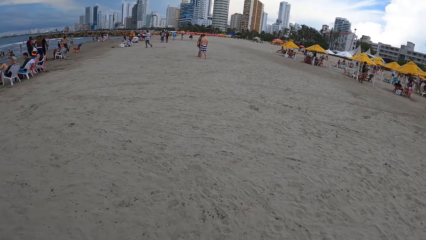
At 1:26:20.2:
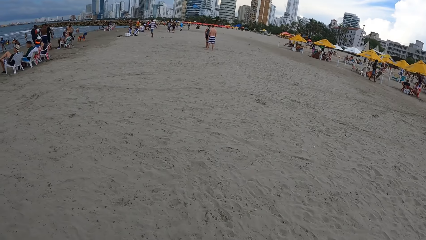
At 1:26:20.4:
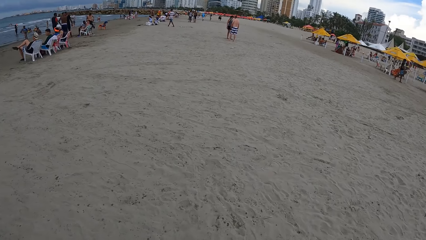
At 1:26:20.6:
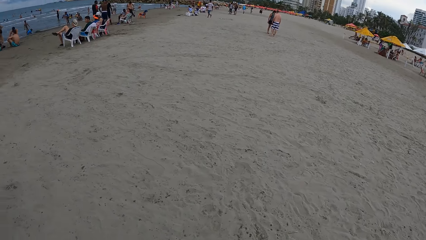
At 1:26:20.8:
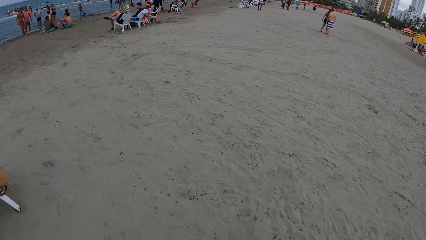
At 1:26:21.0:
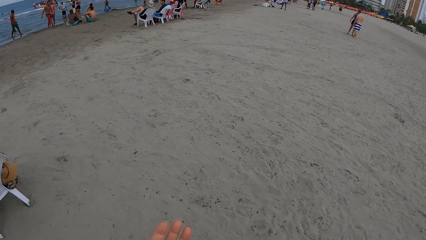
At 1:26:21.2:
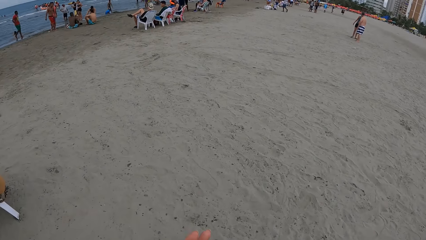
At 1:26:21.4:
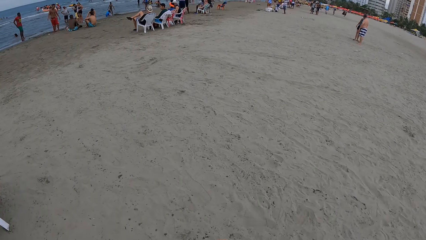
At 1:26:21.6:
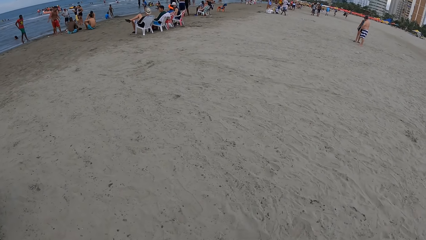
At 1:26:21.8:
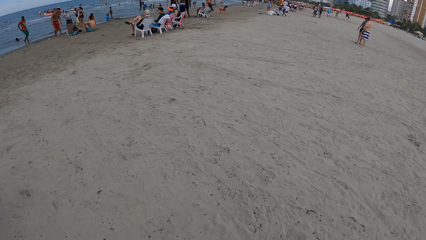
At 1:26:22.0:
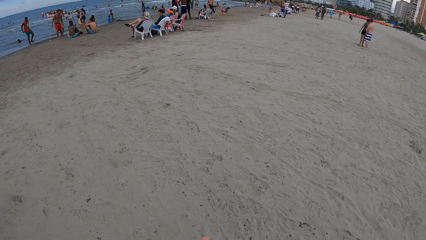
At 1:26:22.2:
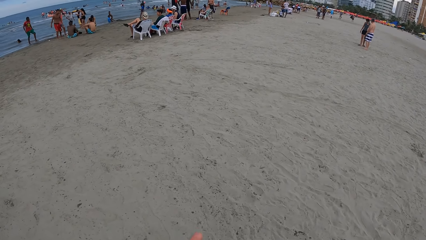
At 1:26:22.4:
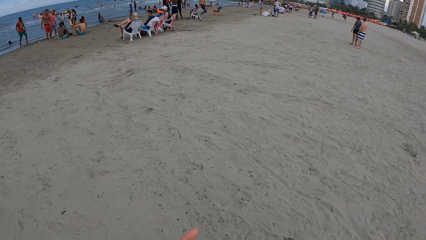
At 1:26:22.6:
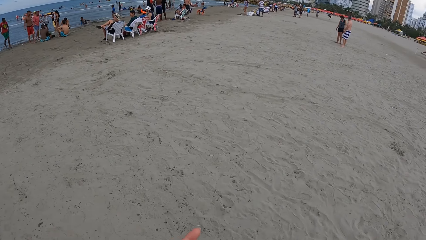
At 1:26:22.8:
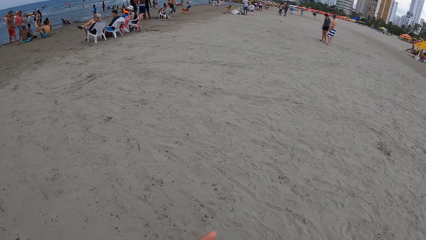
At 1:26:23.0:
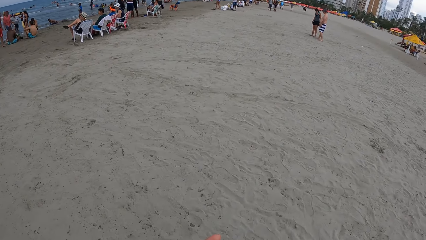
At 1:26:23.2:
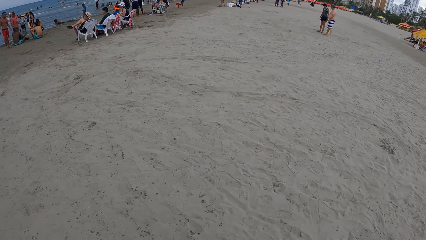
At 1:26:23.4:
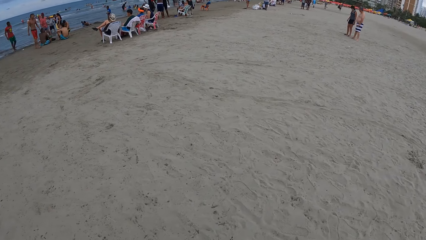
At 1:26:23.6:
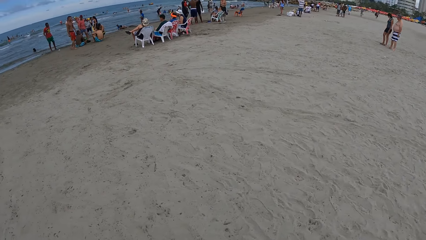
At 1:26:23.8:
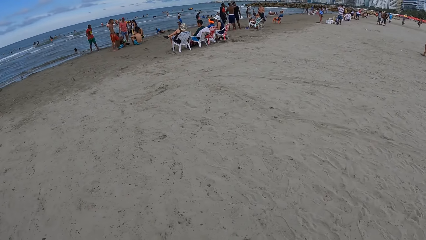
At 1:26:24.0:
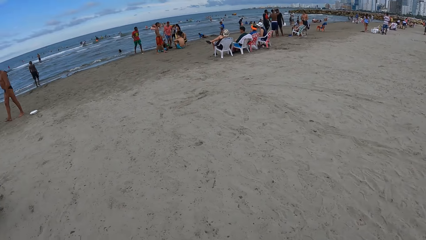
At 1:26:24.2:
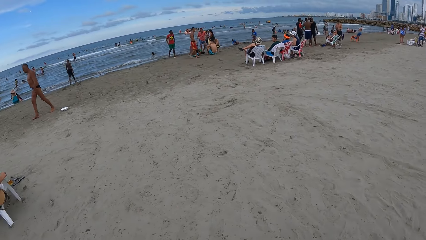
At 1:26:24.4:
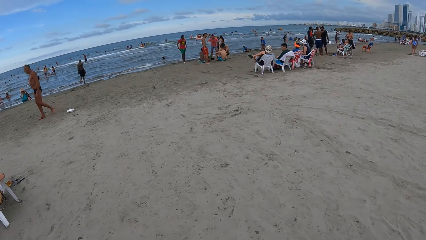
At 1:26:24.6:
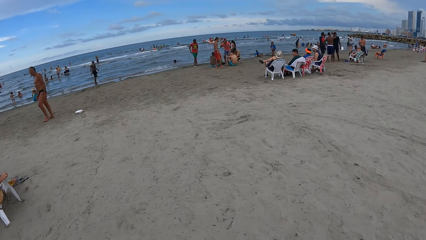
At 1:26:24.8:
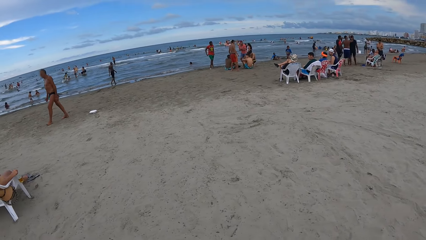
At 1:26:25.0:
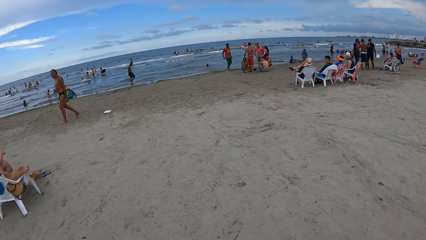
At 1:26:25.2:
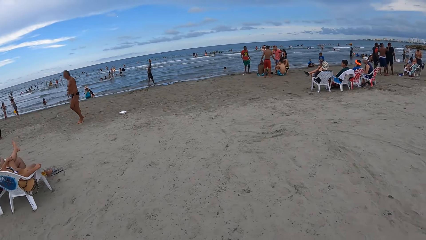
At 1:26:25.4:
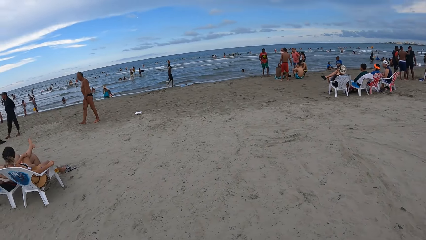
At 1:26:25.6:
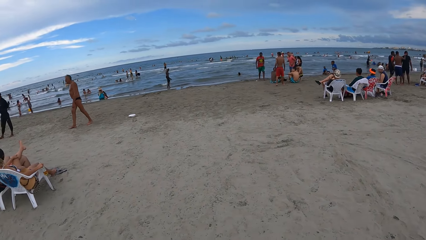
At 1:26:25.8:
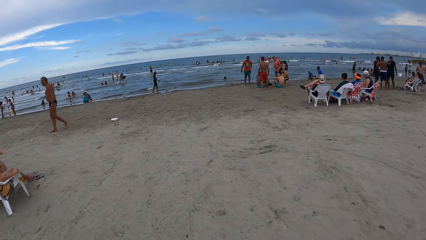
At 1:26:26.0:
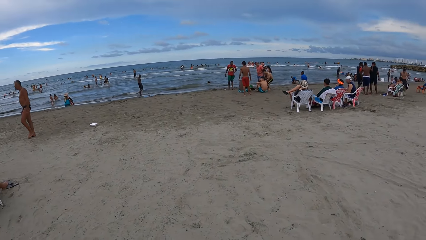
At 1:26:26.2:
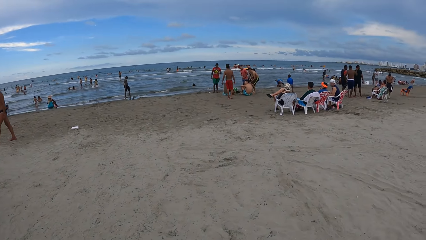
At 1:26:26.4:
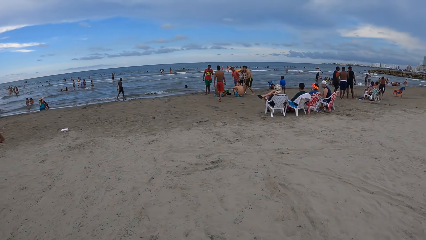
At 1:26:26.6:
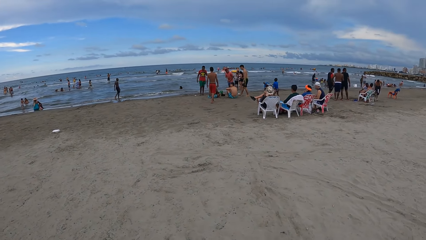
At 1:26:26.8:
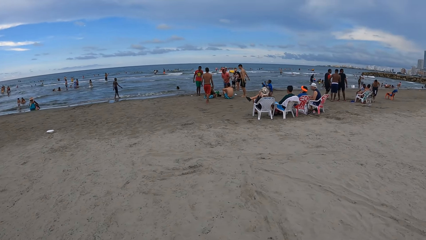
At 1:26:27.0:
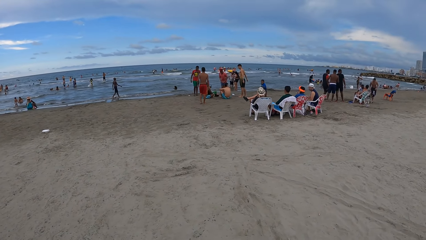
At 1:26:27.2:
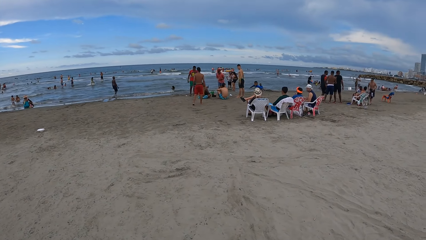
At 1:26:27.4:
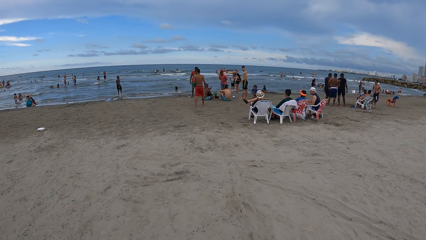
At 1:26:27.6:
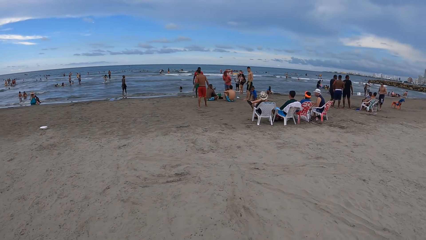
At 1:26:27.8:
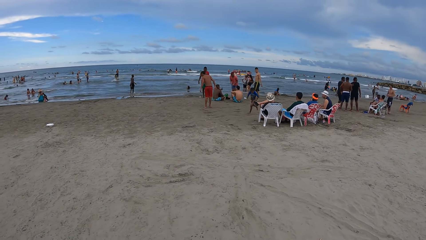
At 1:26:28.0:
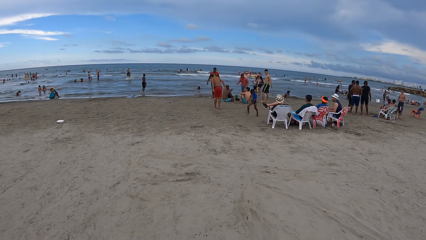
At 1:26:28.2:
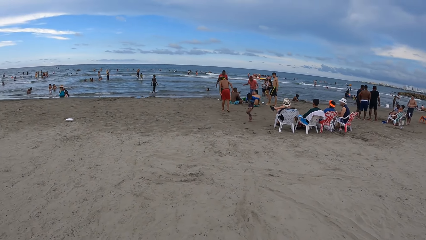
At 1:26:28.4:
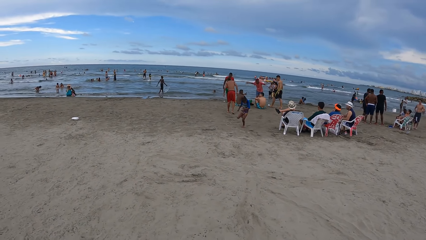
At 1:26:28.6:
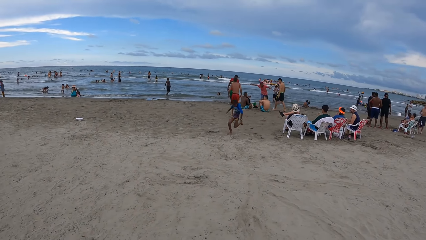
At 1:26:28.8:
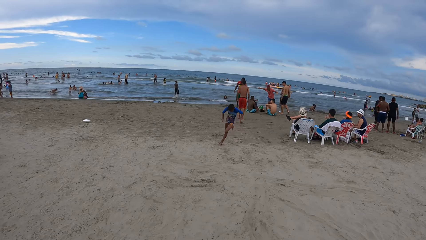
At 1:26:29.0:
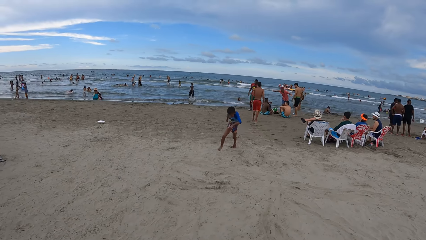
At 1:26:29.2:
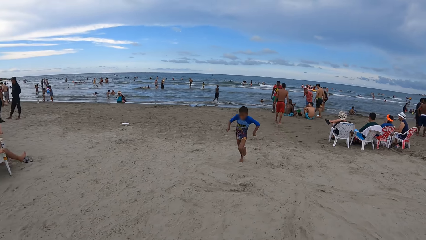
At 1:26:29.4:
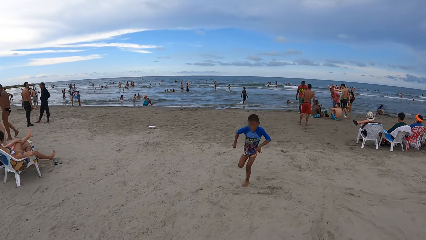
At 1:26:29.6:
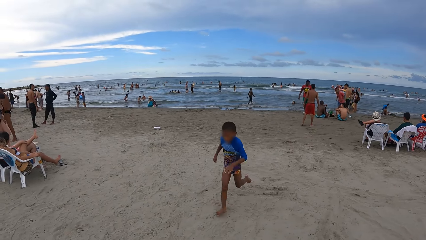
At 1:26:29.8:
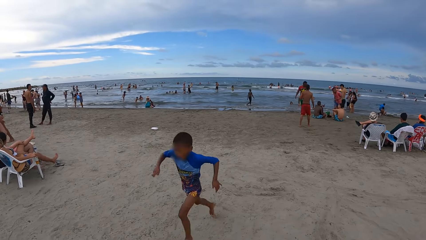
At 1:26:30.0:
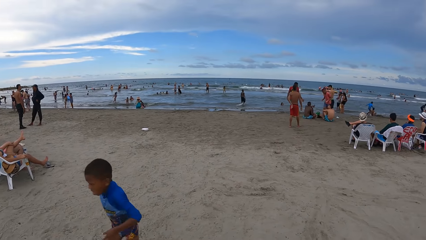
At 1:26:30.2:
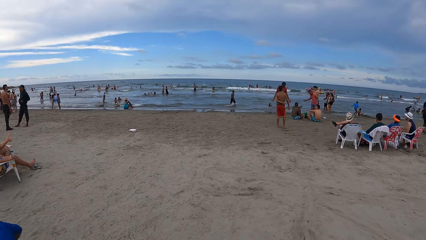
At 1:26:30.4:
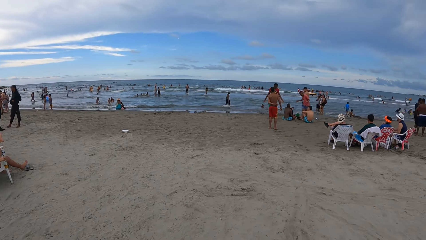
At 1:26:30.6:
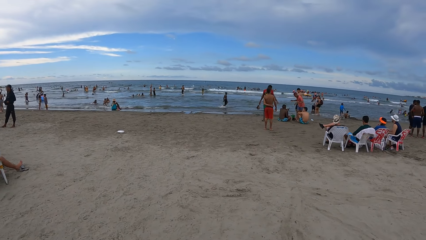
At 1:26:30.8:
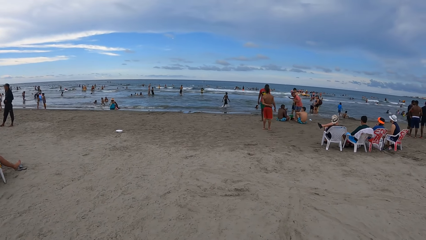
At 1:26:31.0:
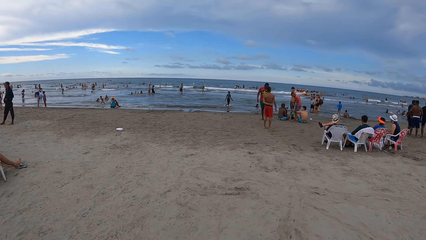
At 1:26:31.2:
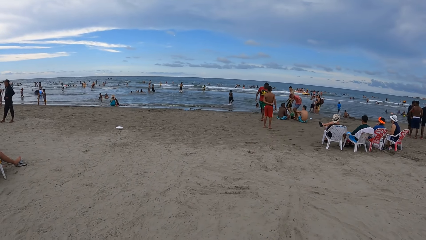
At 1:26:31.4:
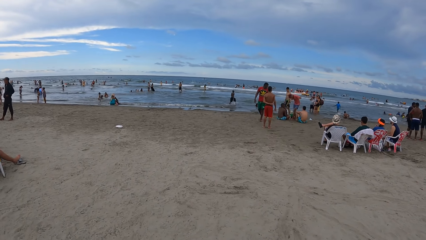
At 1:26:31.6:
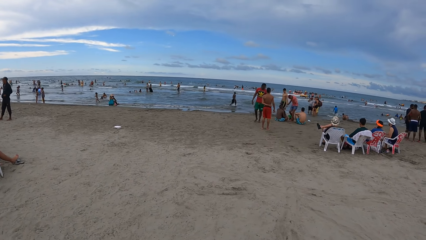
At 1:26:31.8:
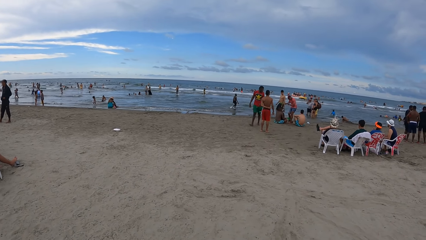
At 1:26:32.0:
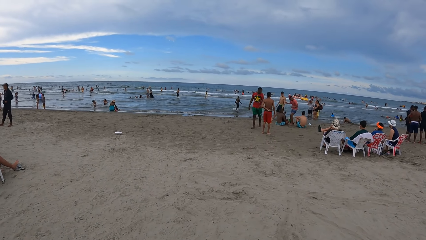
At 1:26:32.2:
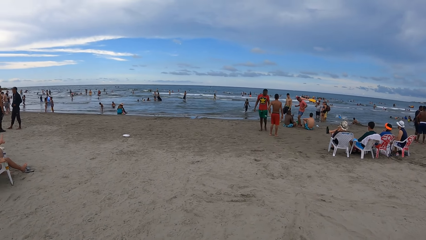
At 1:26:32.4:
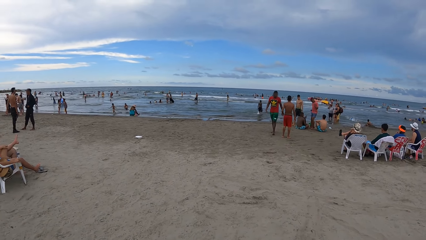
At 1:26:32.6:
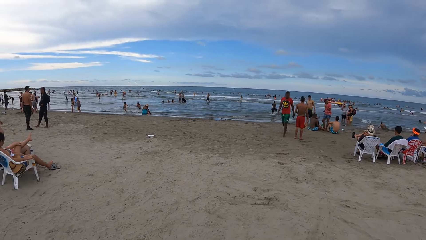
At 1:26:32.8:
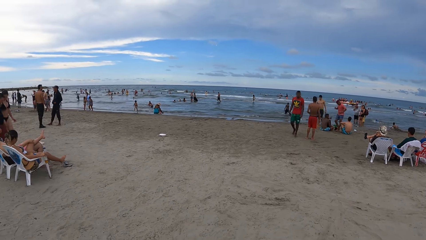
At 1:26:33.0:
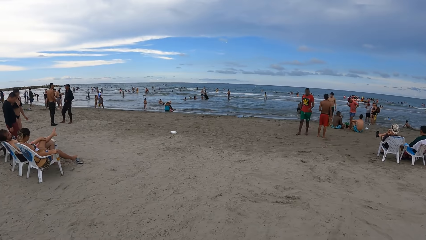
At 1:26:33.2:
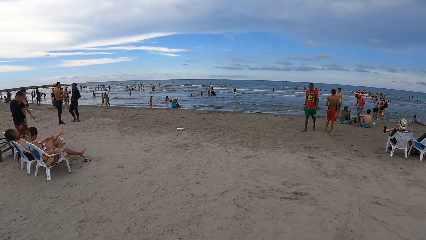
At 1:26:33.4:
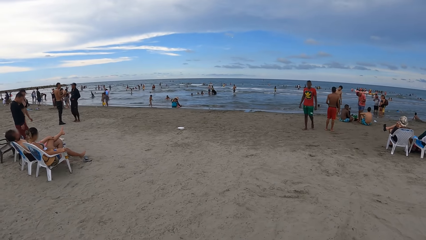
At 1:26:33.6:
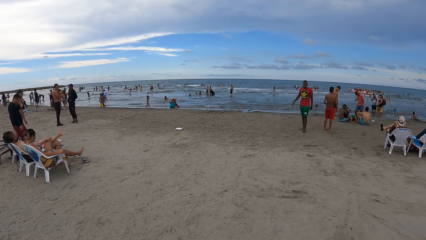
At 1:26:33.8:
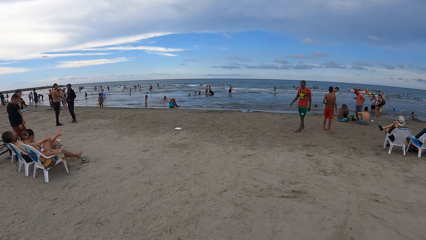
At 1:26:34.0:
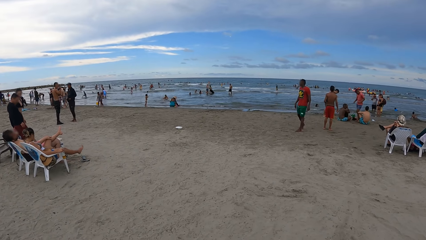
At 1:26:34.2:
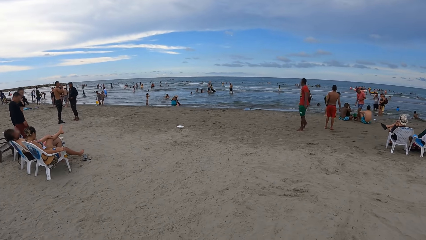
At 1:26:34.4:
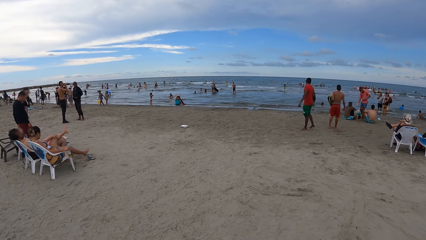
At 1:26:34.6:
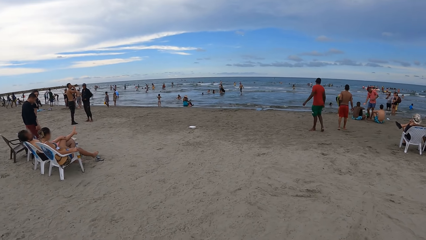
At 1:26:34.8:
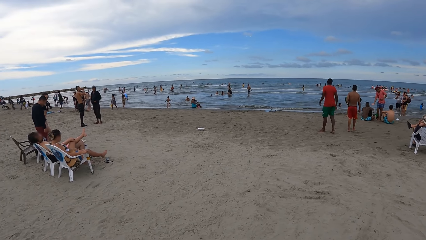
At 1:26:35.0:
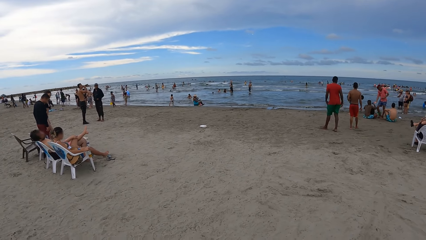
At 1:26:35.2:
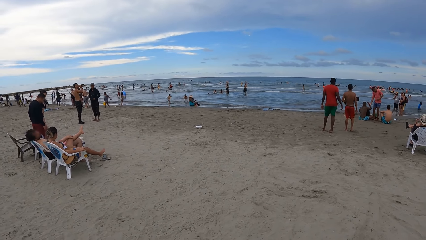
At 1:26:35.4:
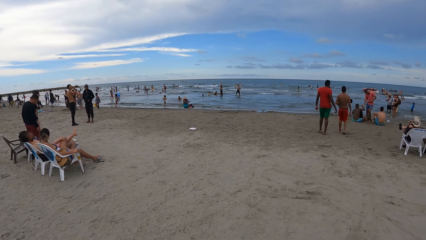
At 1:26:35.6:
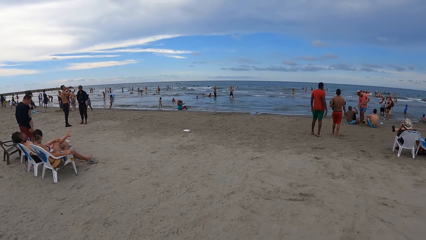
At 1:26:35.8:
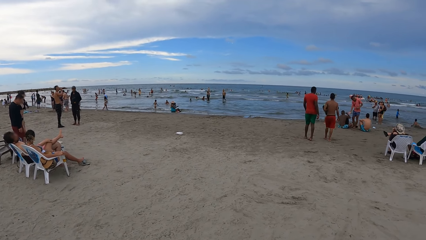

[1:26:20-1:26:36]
The camera wearer looks around. They look around.
